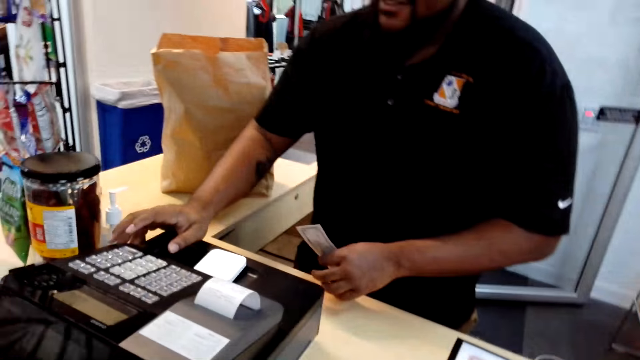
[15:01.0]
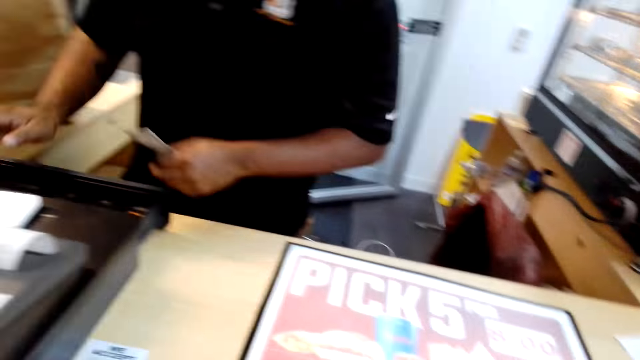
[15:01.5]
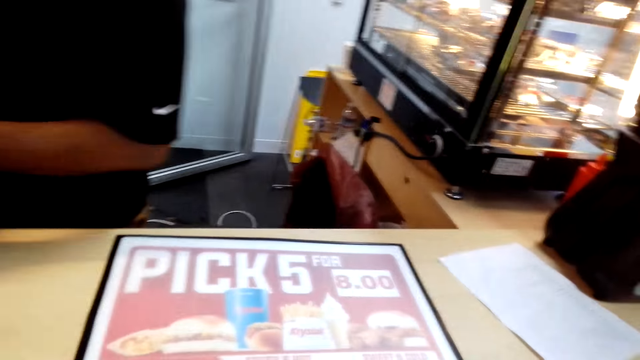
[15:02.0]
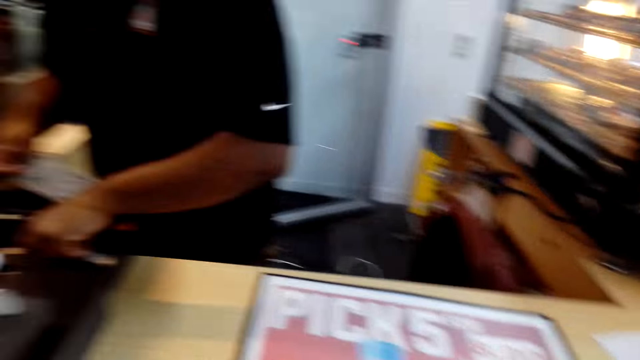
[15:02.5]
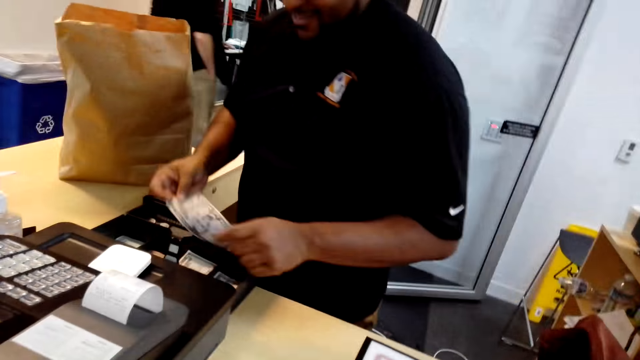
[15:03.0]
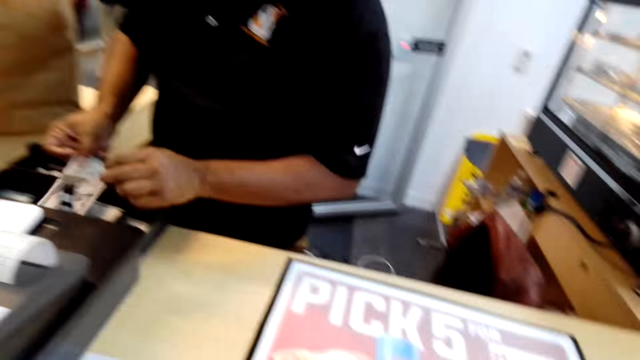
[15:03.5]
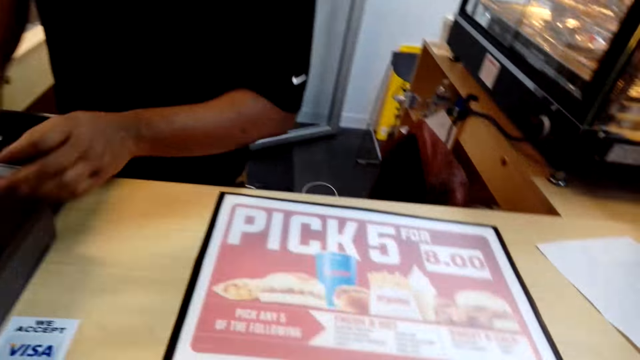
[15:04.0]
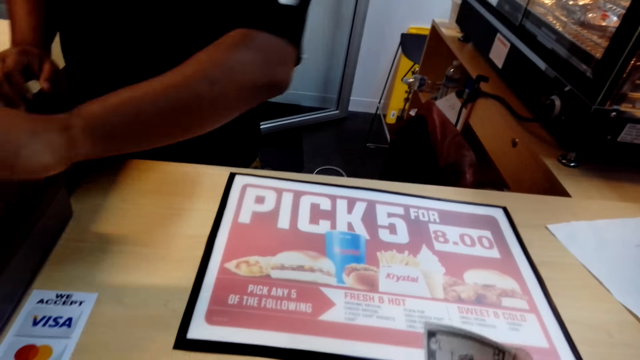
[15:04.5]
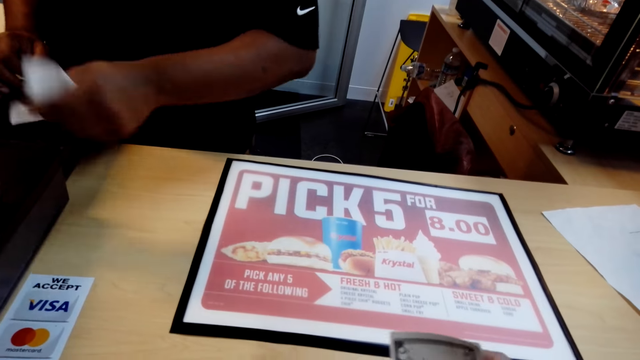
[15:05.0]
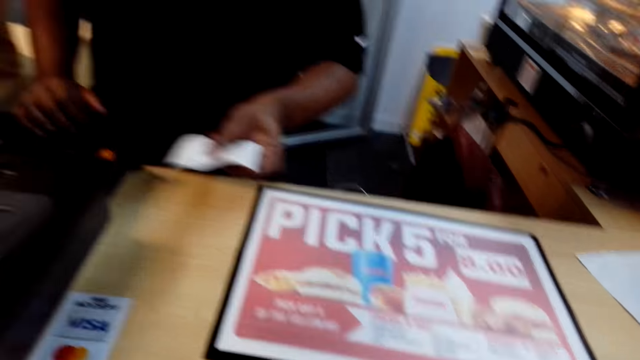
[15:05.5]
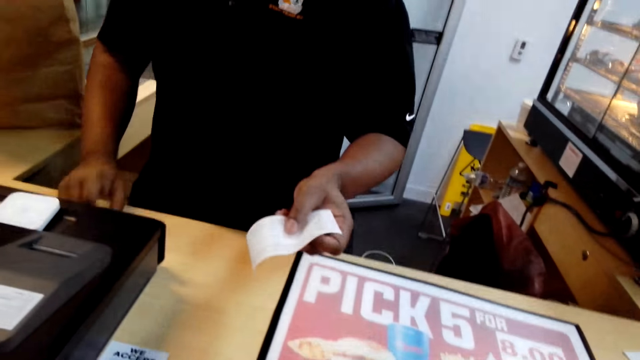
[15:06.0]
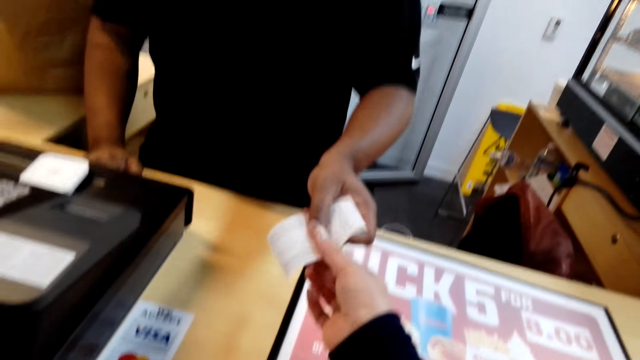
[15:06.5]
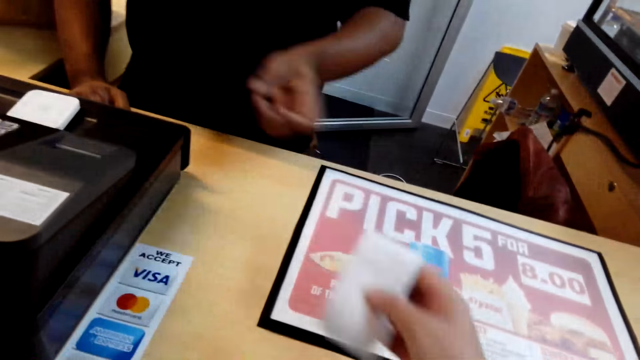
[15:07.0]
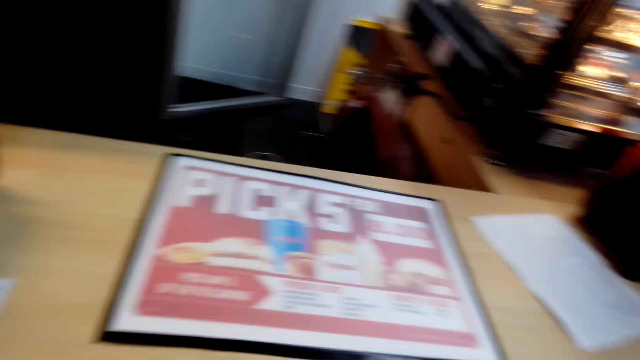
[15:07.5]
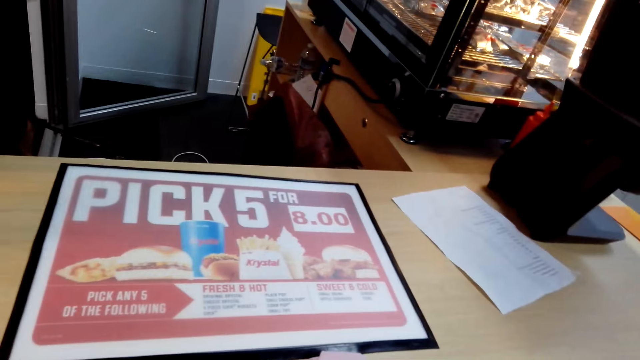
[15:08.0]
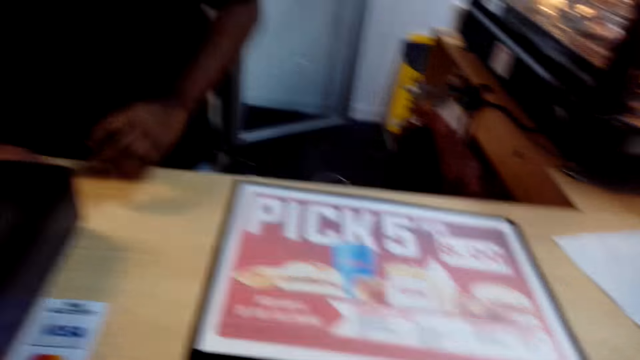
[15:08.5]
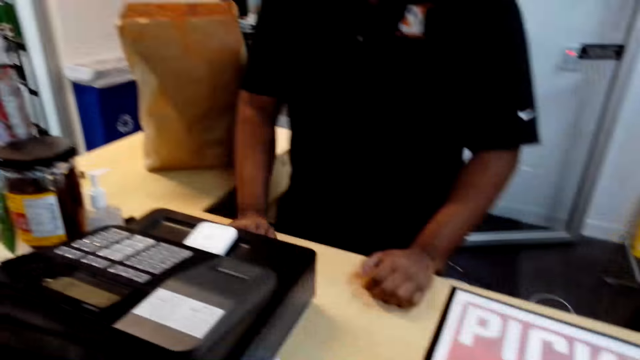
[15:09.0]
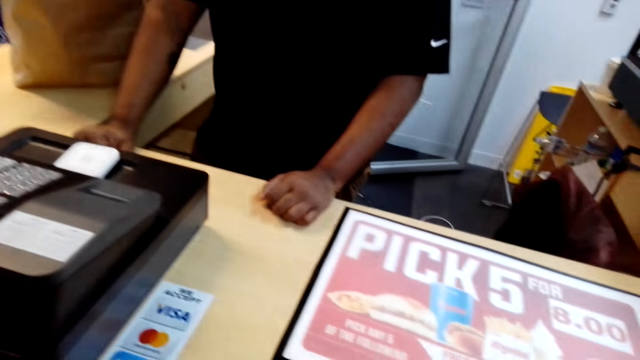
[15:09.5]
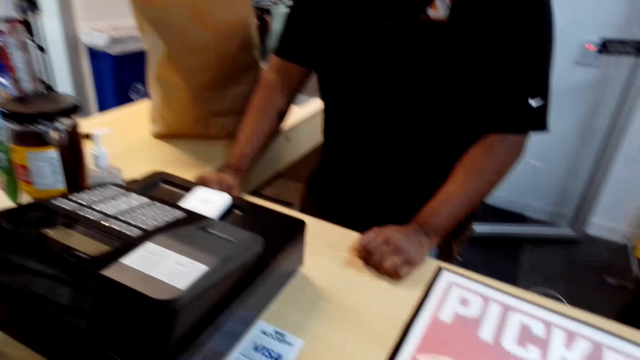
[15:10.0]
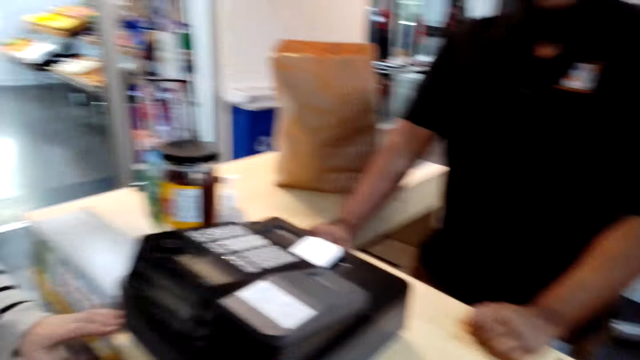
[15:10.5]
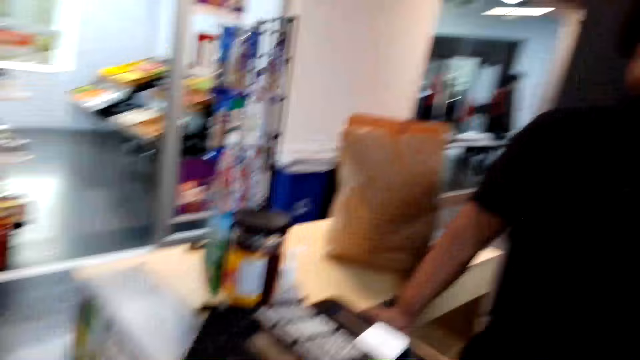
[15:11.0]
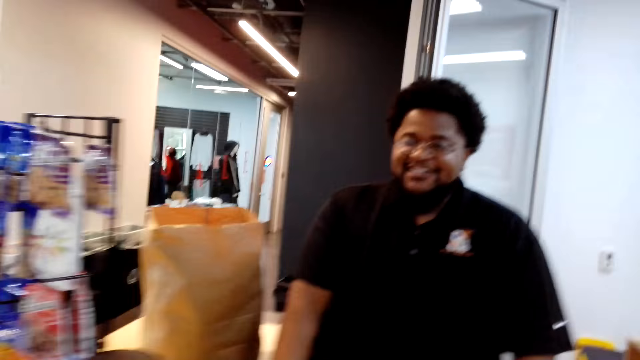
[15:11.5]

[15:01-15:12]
A cashier presses buttons on the cash register. The camera wearer converses with the cashier. The cashier puts the money in the drawer. The camera wearer picks up the receipt. The cashier gives the camera wearer the receipt. The camera wearer looks around the counter and converses with a woman.

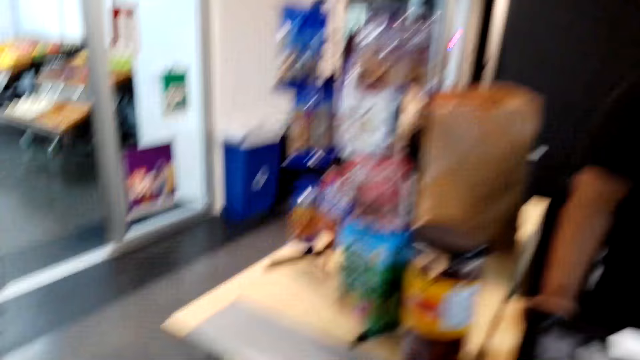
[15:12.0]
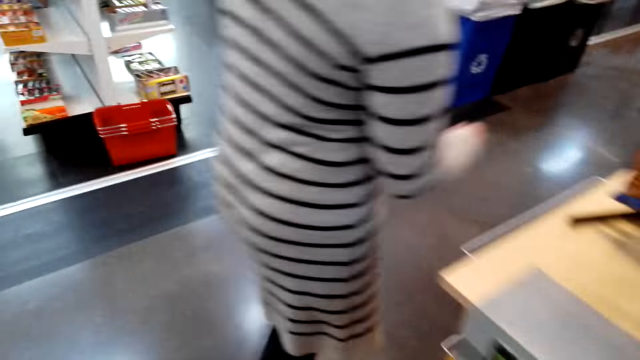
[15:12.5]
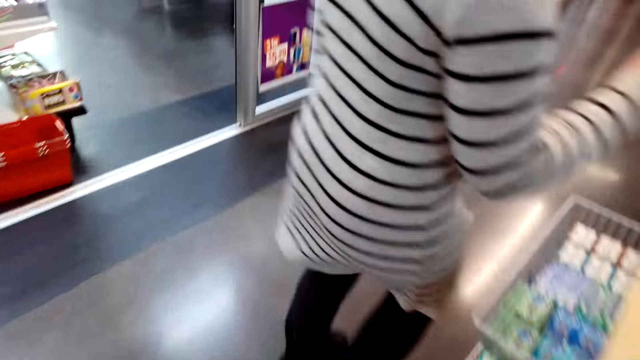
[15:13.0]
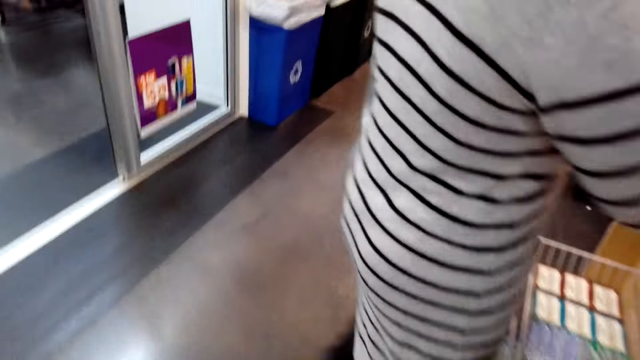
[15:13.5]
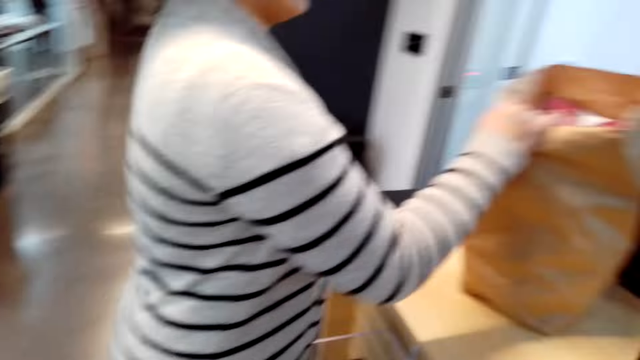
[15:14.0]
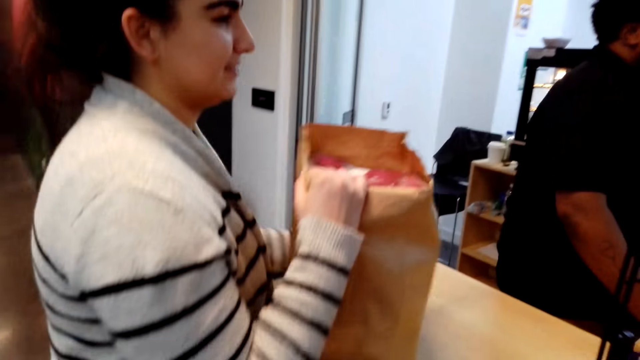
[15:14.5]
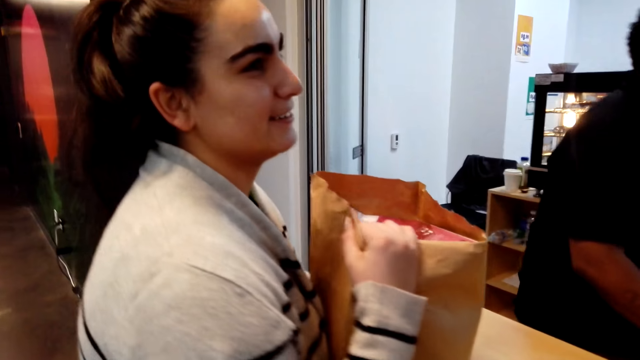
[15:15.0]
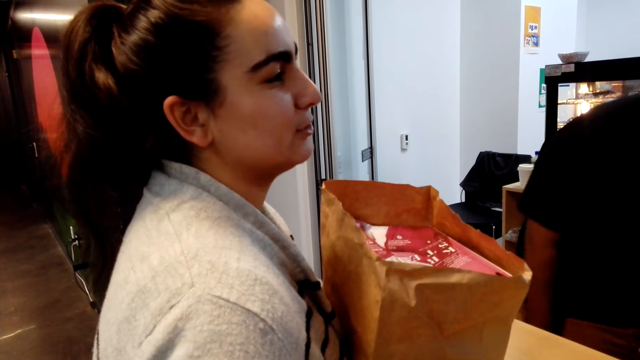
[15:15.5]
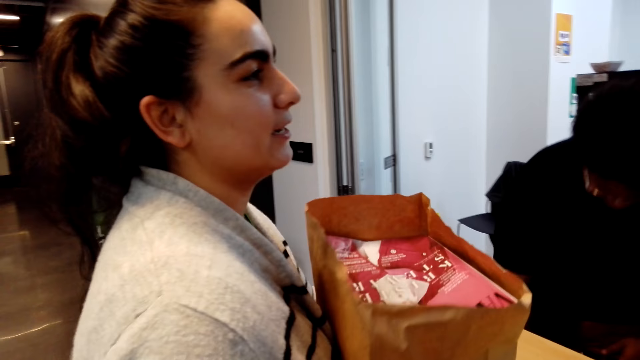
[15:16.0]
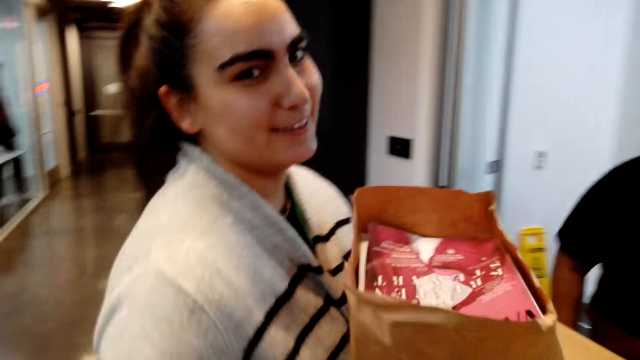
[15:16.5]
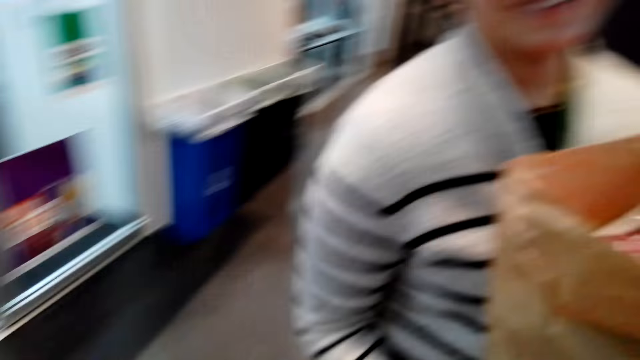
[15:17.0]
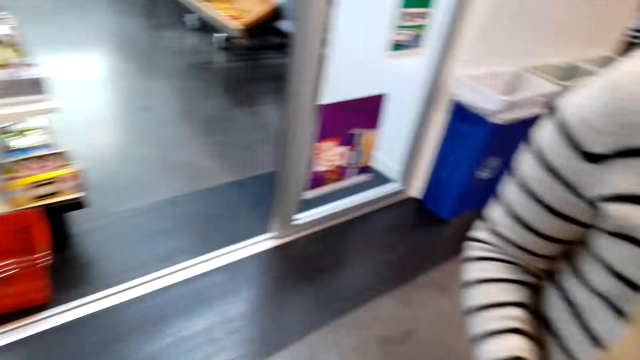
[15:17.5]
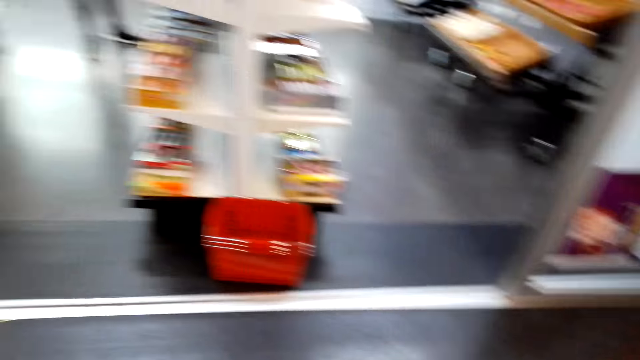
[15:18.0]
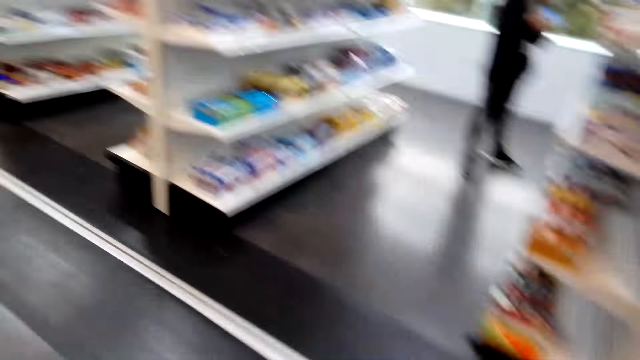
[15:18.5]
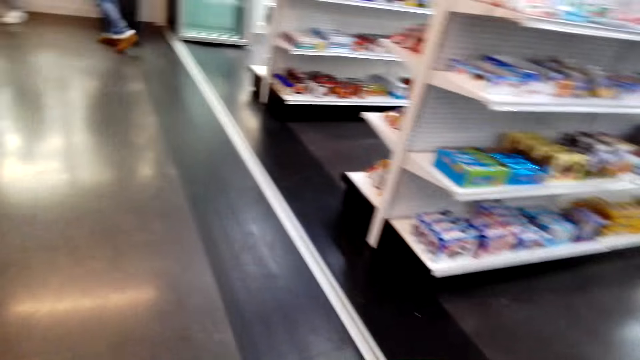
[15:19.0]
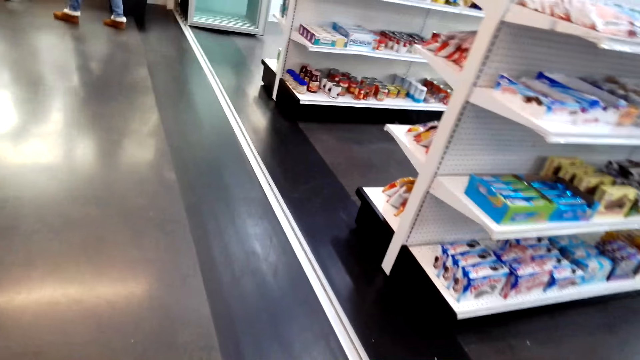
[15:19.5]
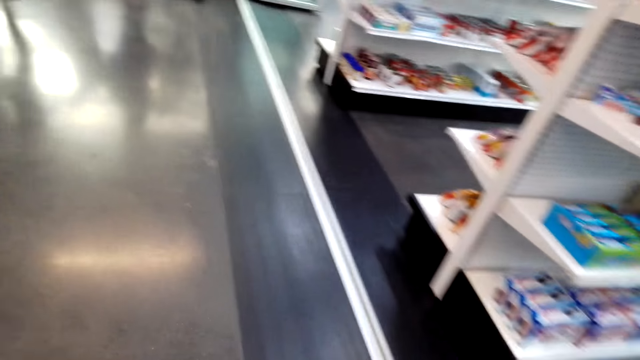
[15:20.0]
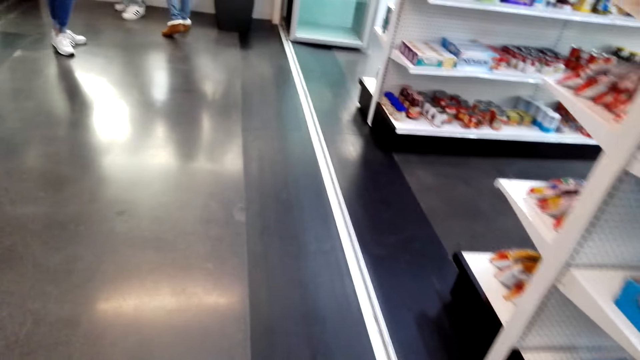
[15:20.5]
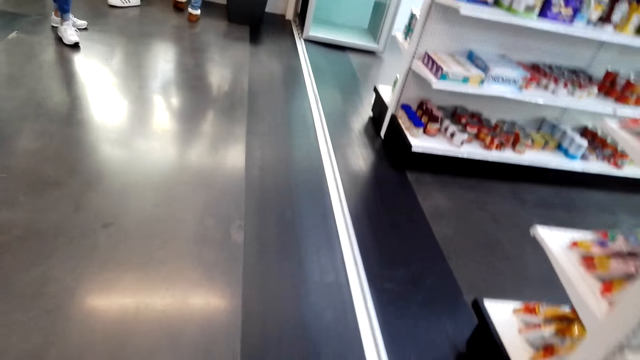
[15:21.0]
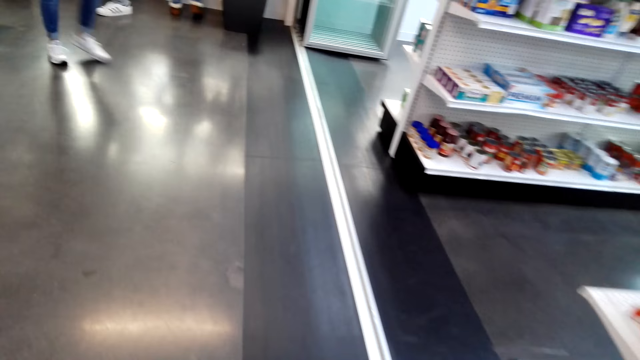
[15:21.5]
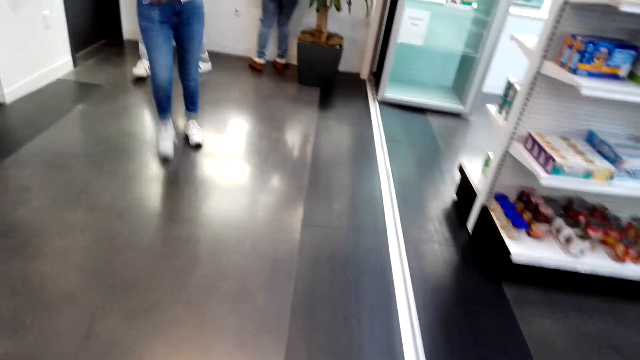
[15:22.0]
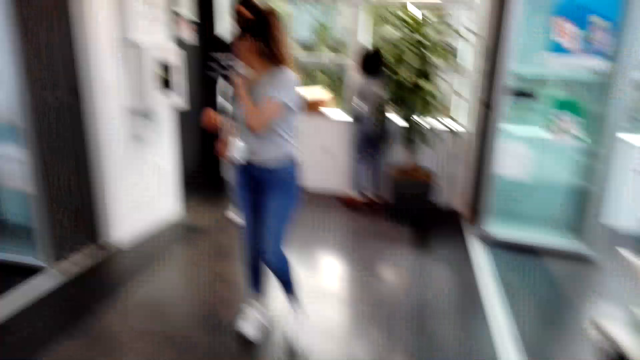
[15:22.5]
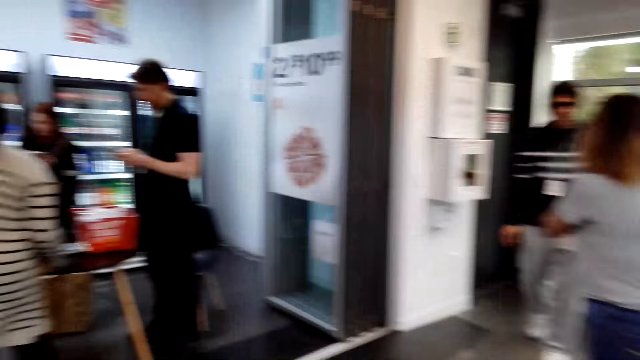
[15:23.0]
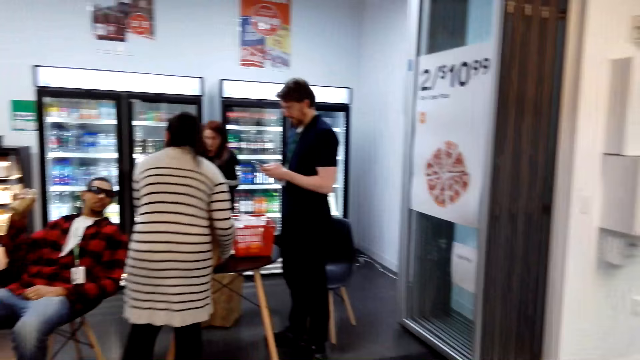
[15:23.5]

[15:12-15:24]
The camera wearer walks around the supermarket. A woman walks towards the paper bag. The woman picks up the paper bag. The woman walks around the supermarket. The camera wearer walks around the supermarket.
